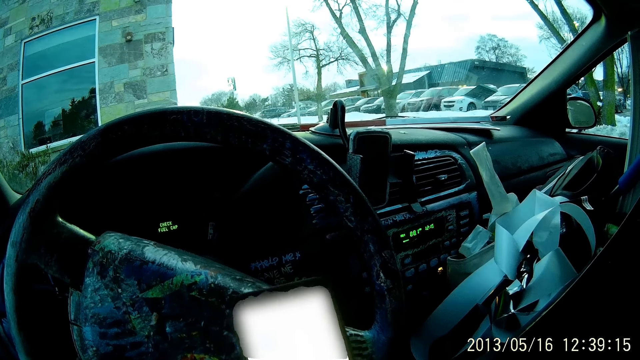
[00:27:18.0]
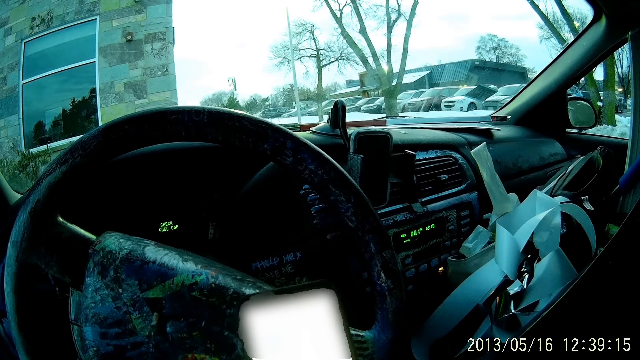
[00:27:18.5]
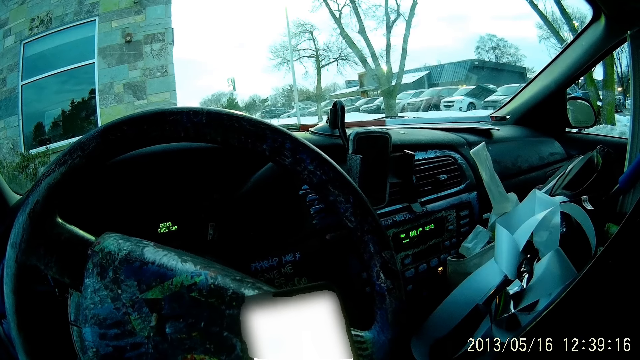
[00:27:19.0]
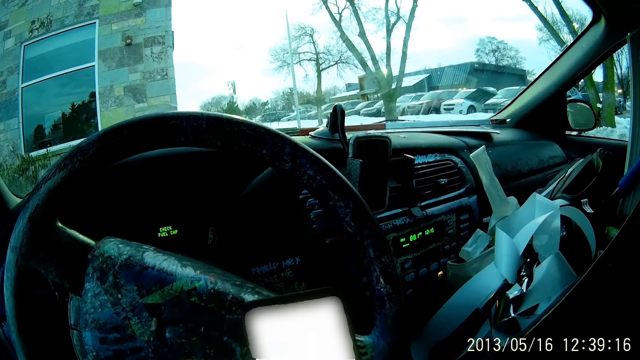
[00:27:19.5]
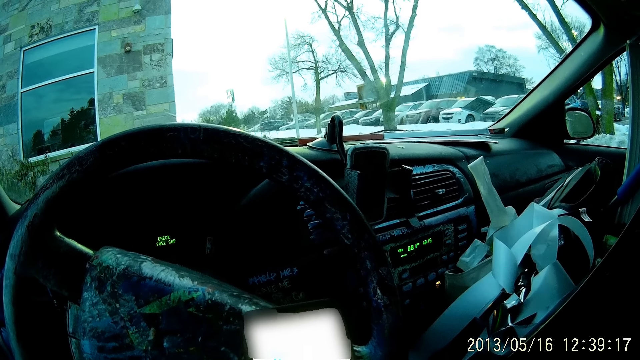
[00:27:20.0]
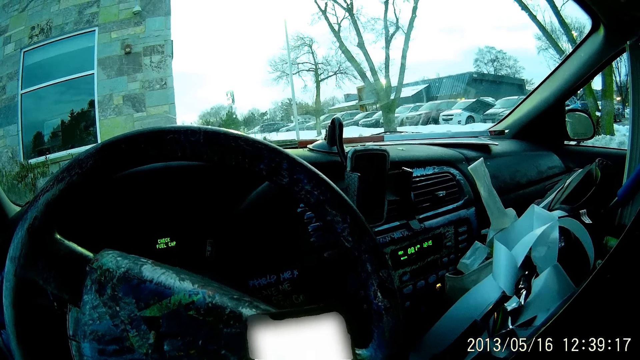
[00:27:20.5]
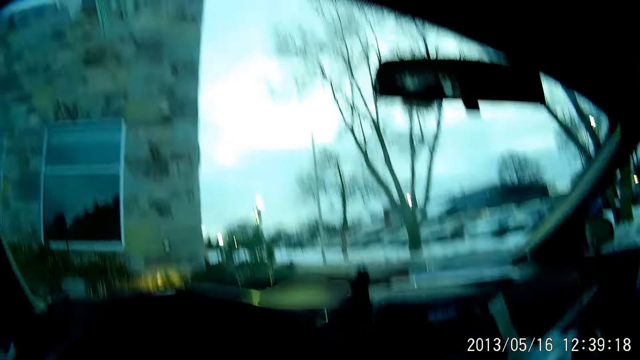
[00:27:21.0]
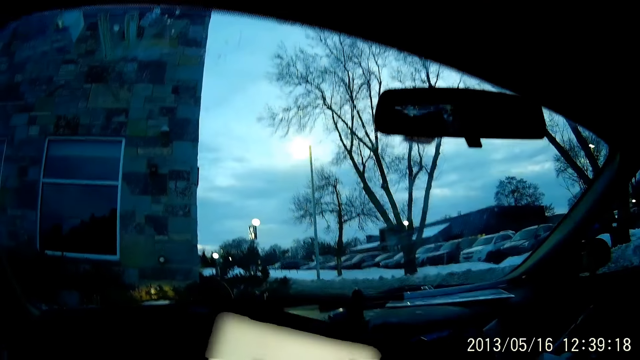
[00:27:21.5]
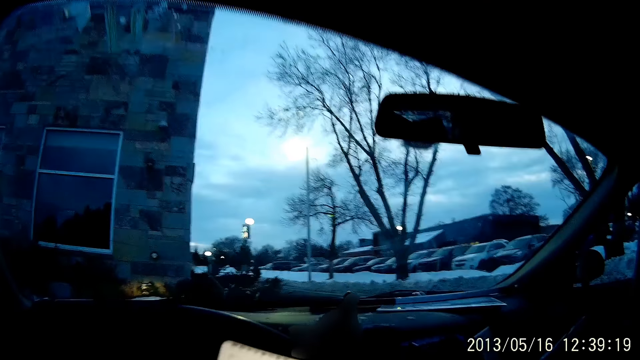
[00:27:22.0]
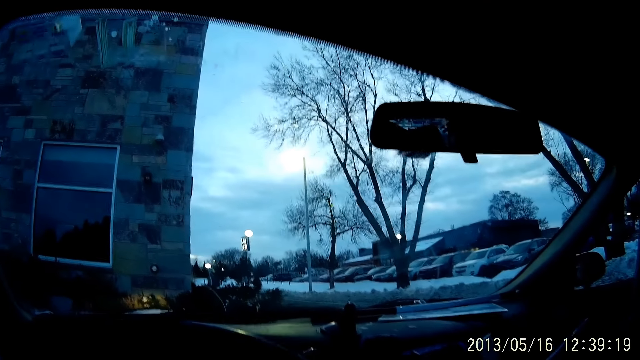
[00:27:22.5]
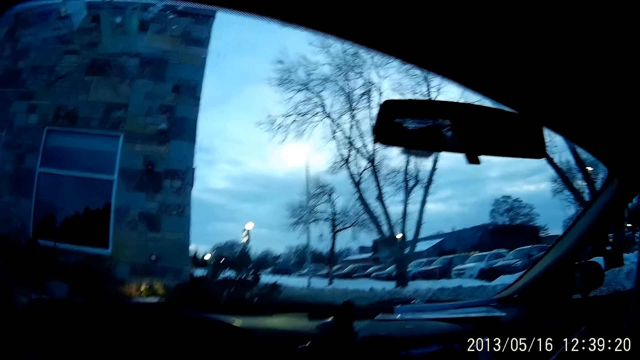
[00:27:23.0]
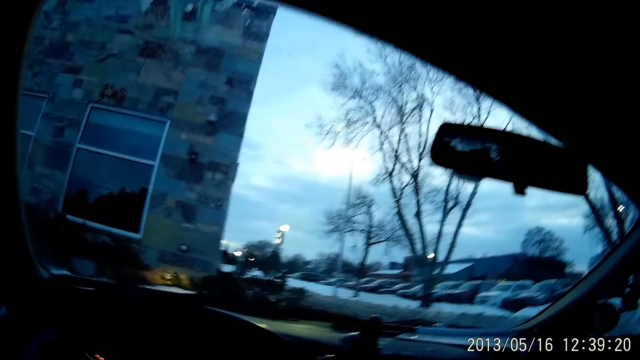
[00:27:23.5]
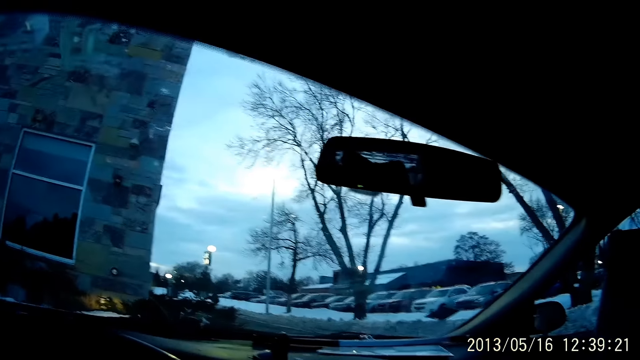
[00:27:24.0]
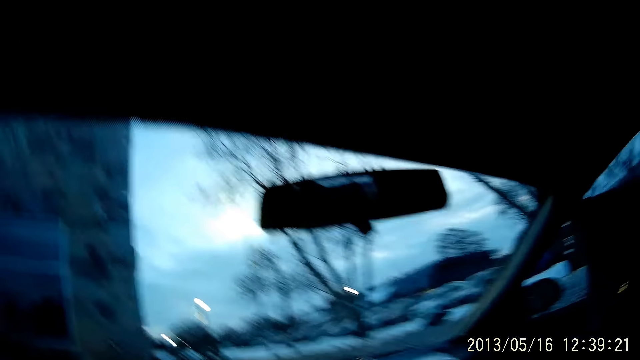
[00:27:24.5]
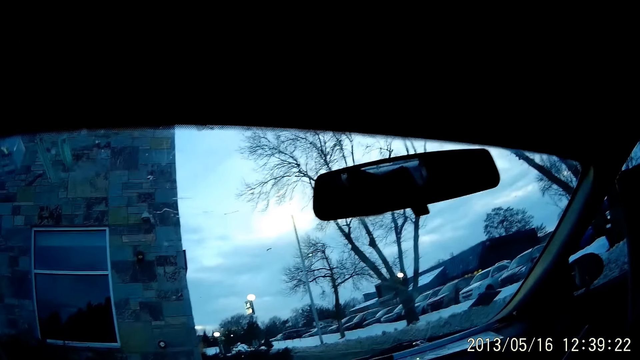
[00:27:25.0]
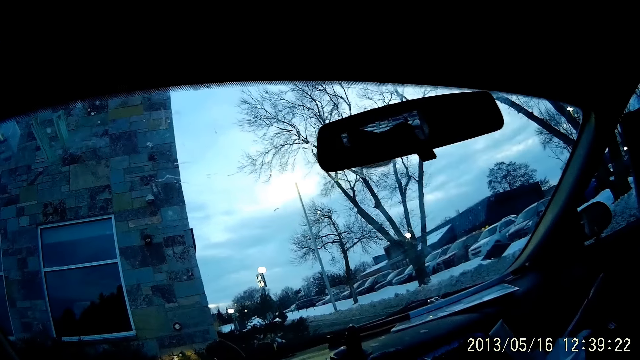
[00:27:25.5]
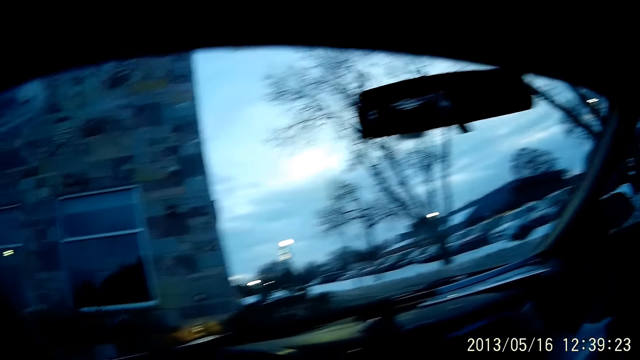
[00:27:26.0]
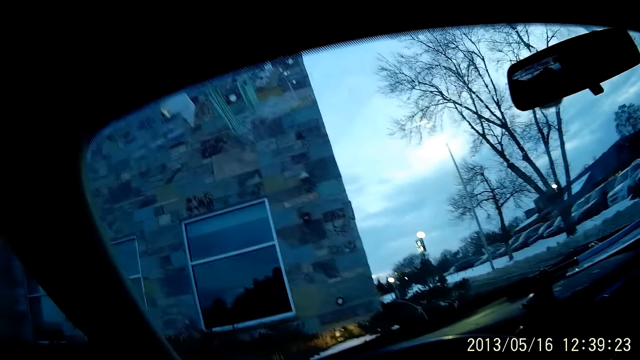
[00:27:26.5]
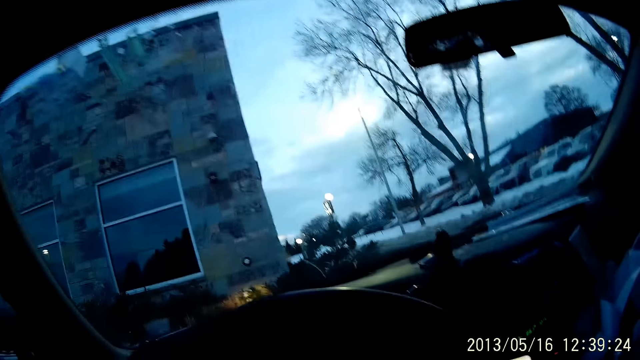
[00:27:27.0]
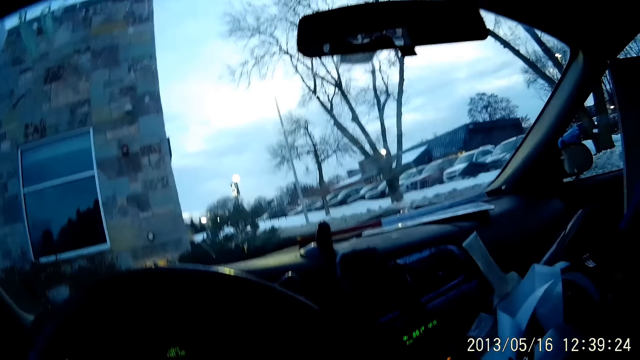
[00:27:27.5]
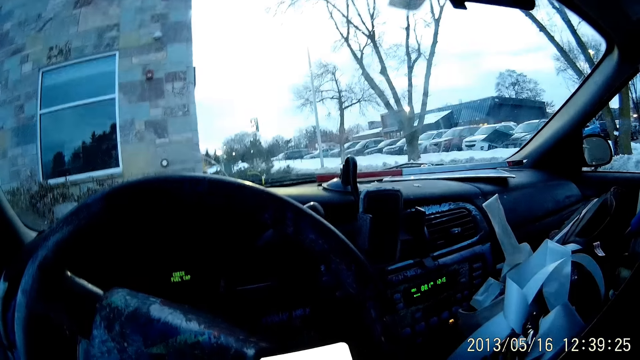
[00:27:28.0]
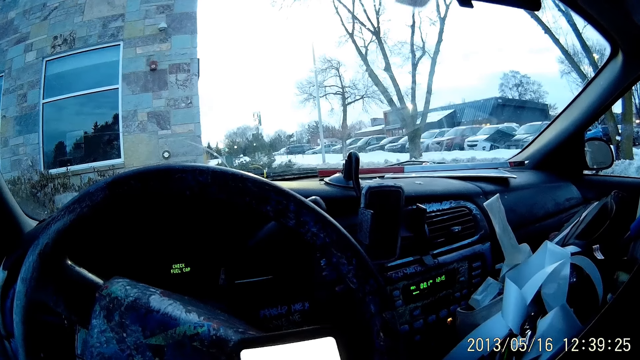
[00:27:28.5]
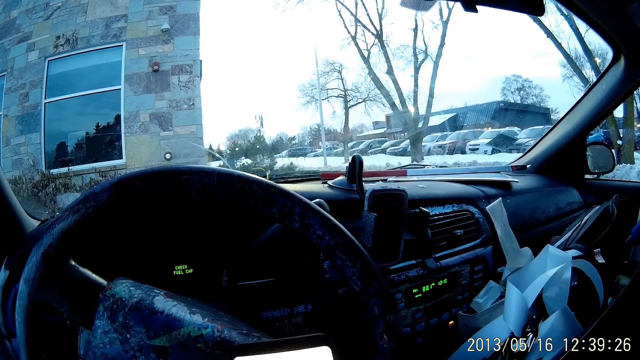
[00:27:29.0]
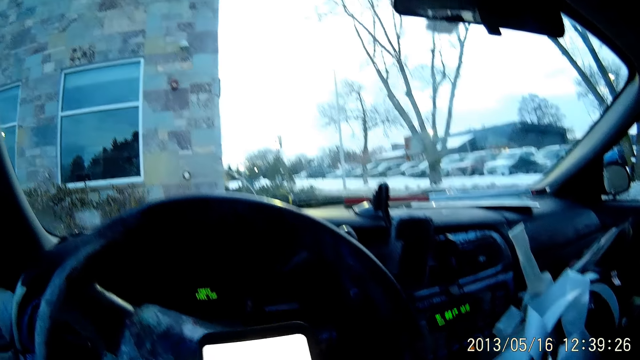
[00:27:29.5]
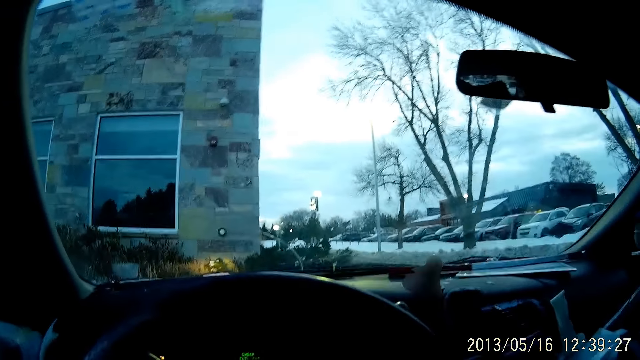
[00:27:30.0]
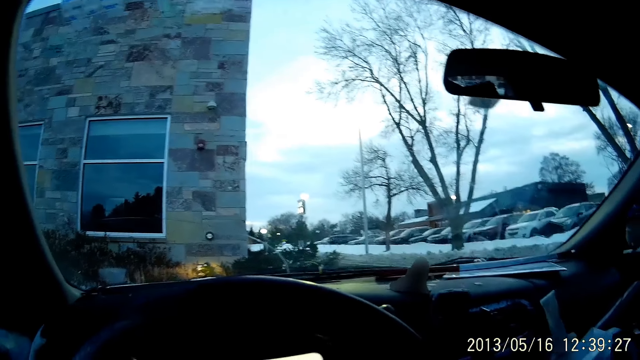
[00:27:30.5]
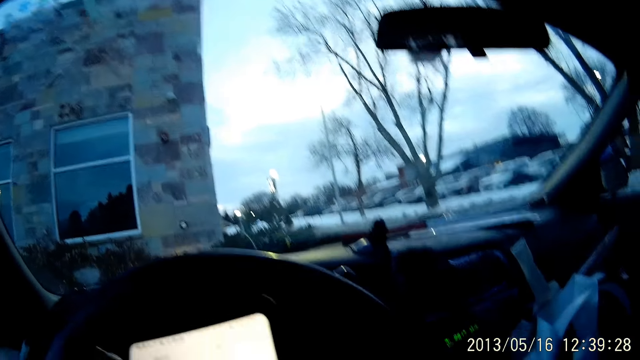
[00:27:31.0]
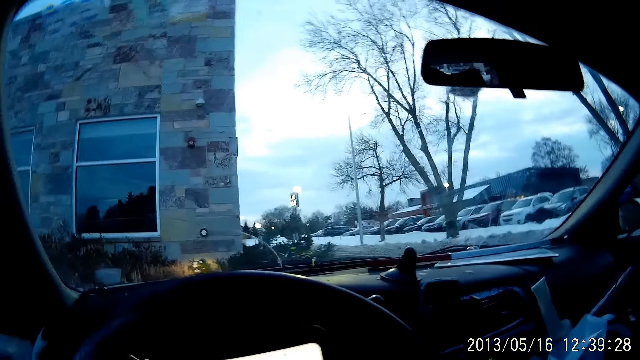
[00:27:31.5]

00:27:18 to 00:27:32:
The camera wearer uses the phone. They move the left hand towards the face. They look around. They use the phone.

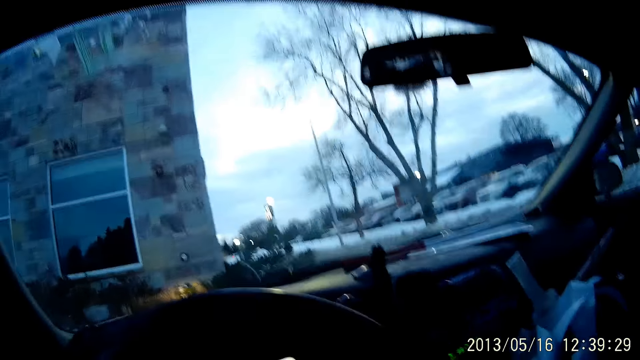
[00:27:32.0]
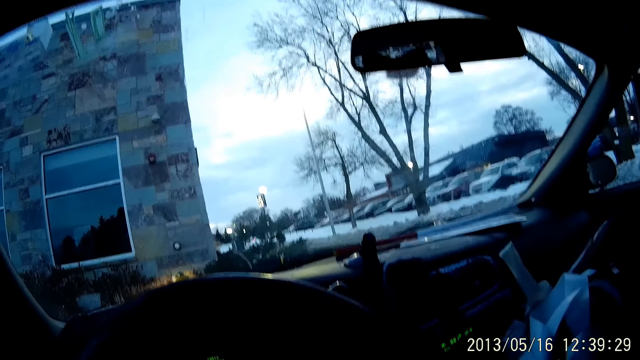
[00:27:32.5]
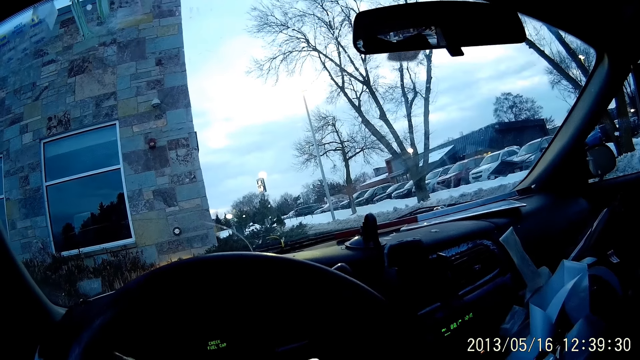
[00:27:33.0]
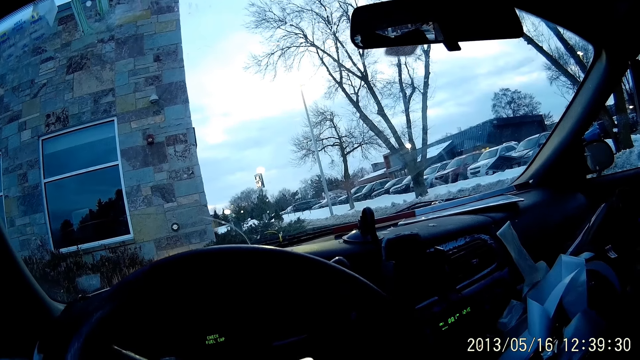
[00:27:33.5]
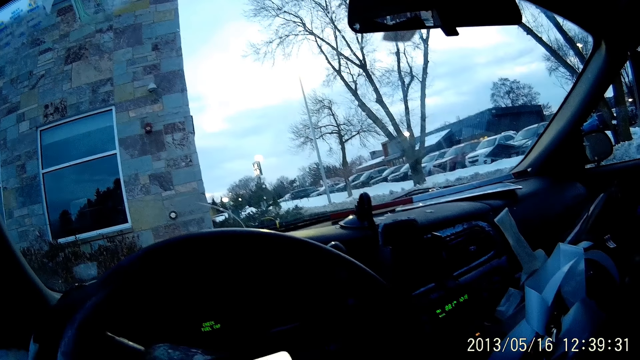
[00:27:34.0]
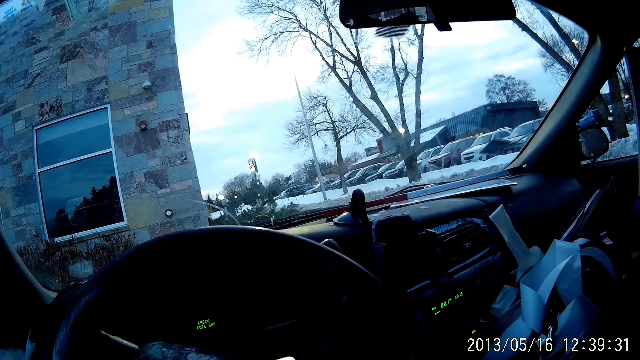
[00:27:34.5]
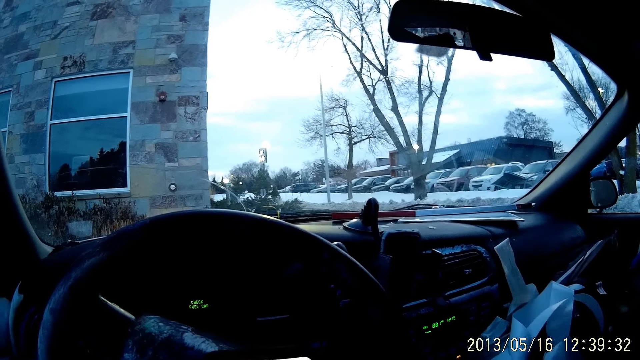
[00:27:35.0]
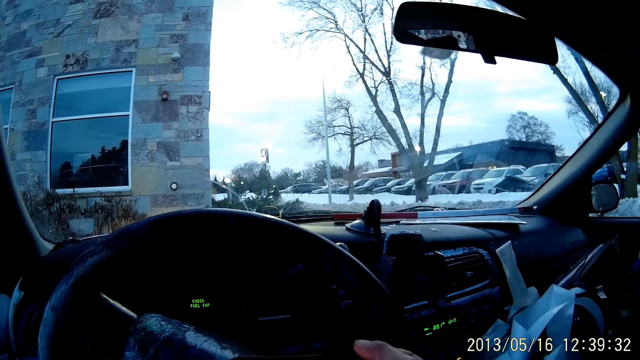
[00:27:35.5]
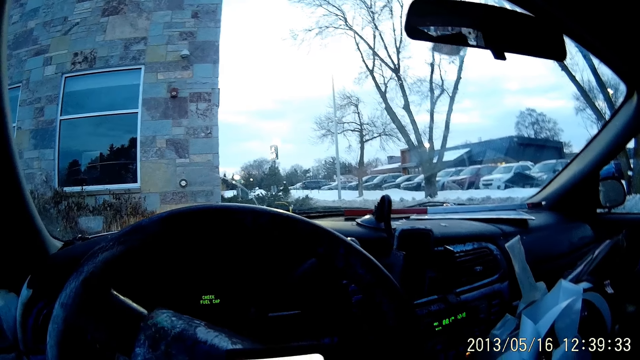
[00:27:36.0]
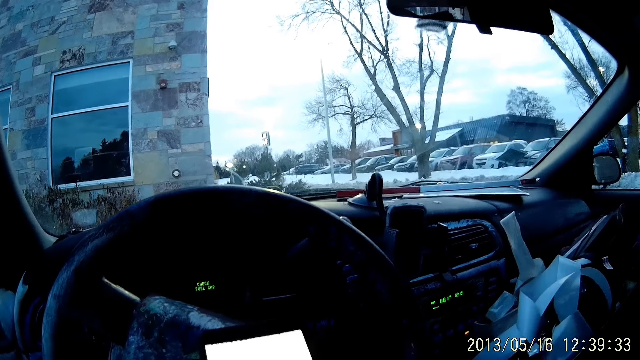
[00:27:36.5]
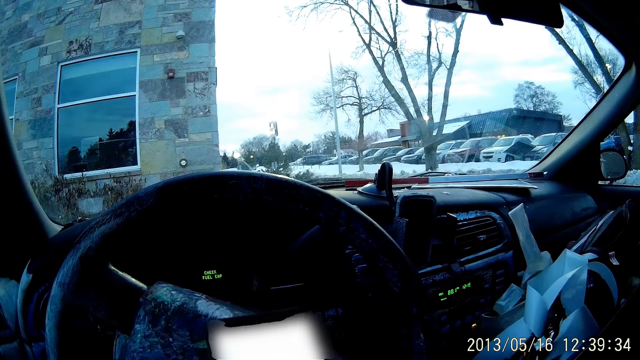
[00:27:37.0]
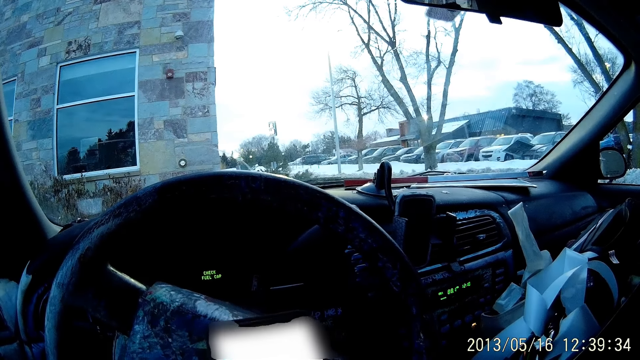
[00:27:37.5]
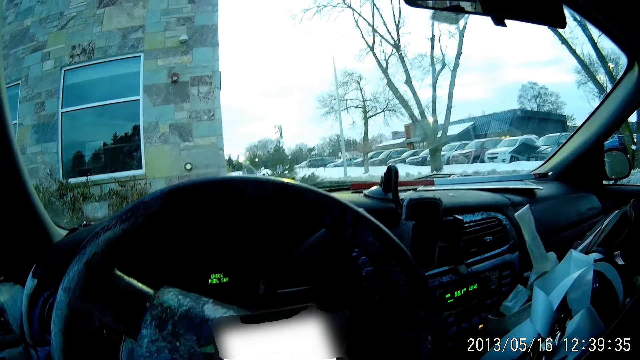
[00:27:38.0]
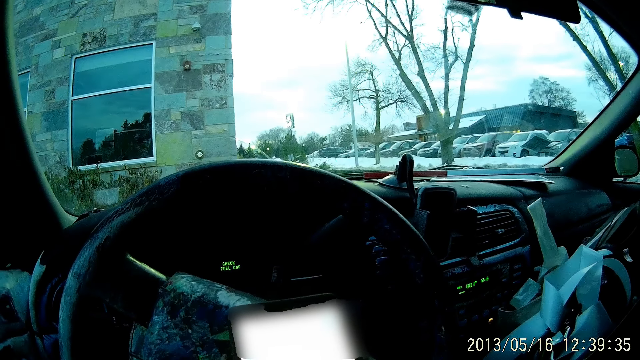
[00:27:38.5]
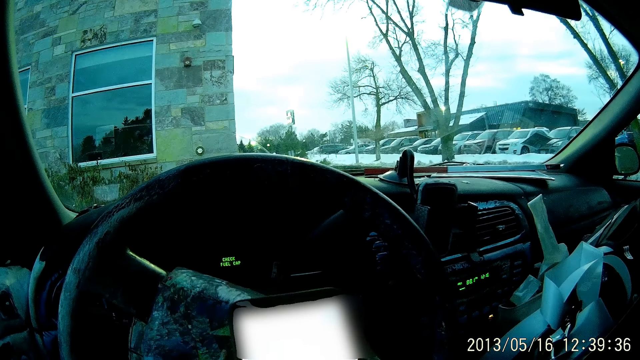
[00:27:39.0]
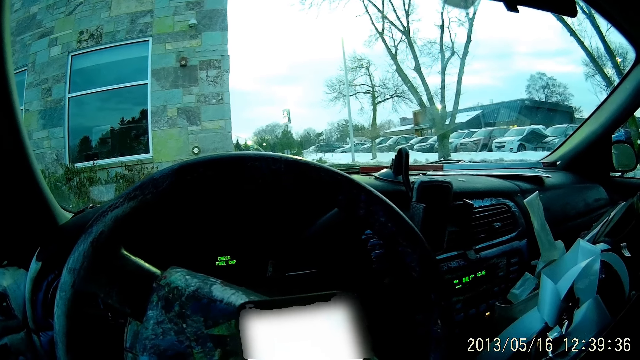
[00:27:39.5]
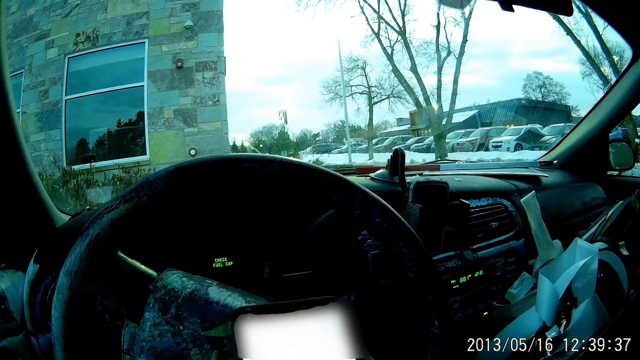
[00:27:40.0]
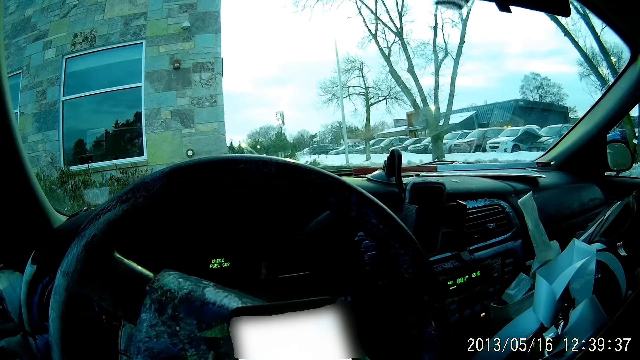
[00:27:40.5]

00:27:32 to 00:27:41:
The camera wearer looks around and uses the phone.
